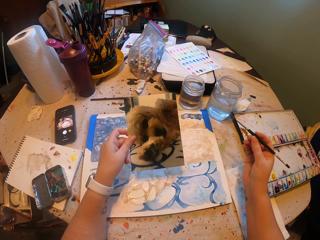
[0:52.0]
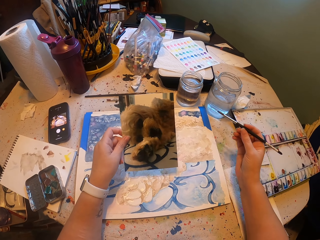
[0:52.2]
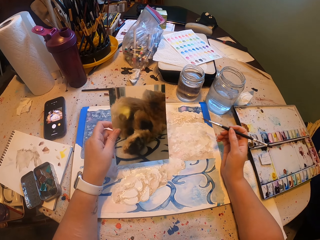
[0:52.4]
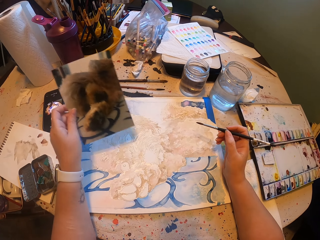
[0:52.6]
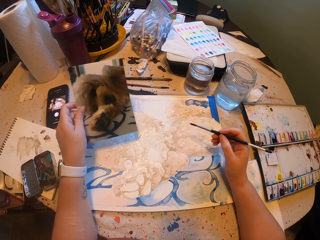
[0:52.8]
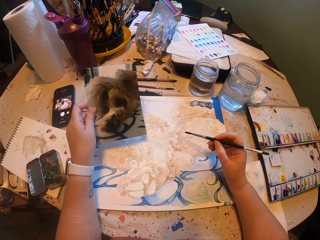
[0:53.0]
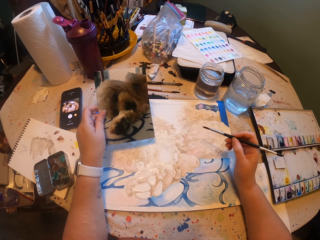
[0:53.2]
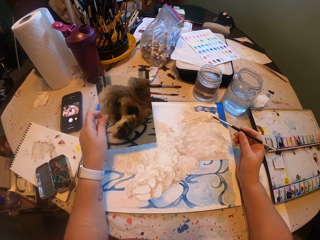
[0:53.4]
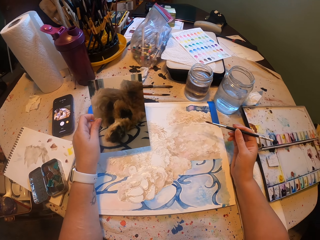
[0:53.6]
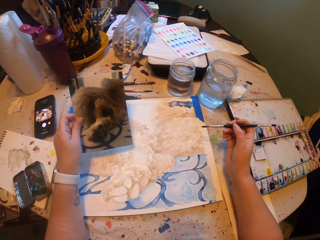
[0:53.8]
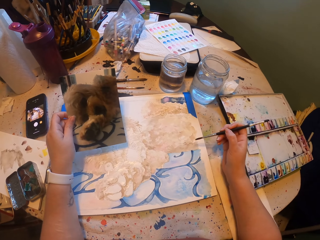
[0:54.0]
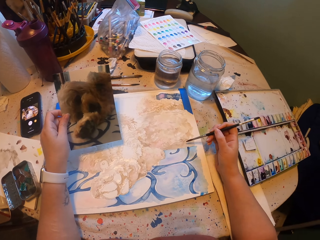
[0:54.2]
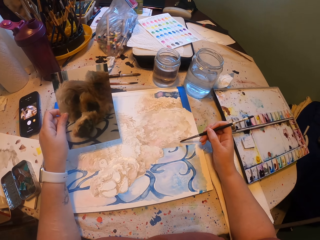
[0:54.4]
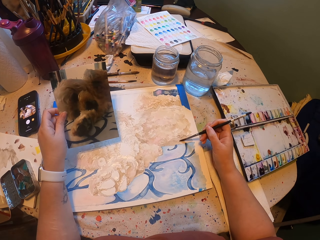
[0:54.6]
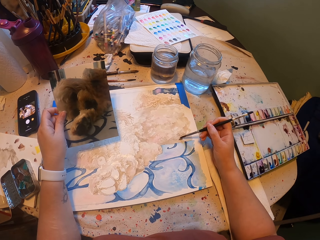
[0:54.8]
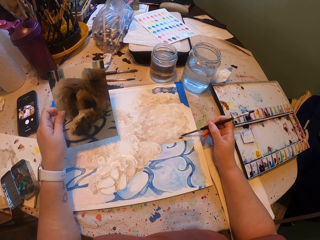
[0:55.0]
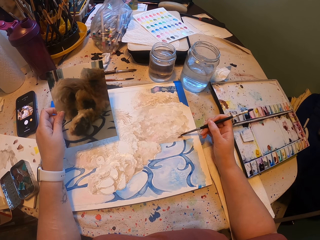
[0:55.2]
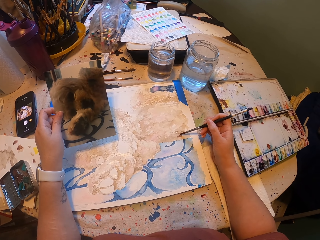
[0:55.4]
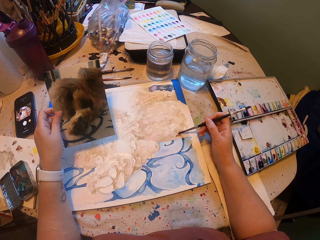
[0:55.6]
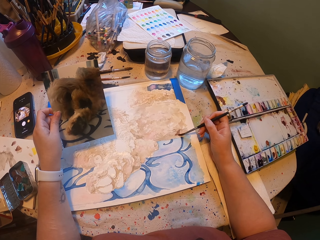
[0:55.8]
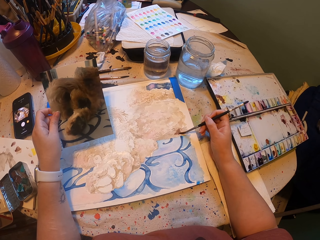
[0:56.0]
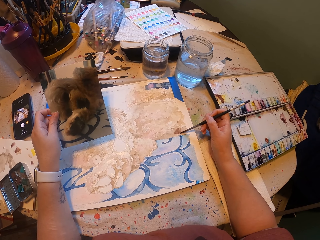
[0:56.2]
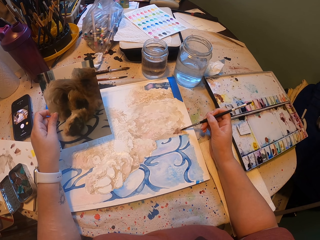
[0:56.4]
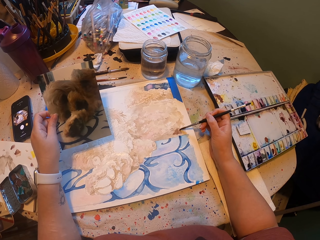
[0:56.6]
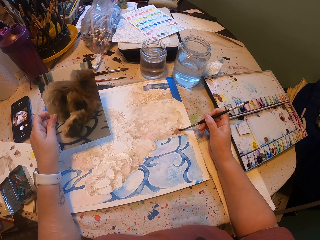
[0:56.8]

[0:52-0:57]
The camera wearer looks at the photograph. They hold the photograph. They color a drawing and draw the portrait.

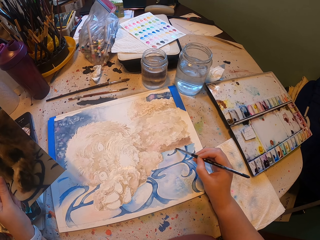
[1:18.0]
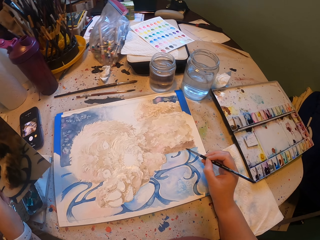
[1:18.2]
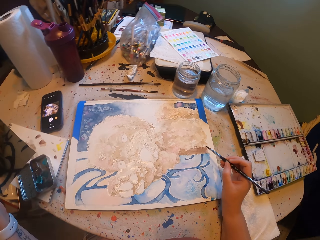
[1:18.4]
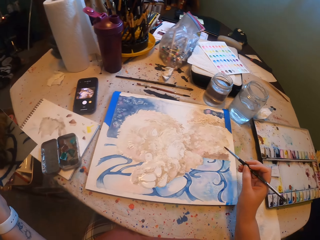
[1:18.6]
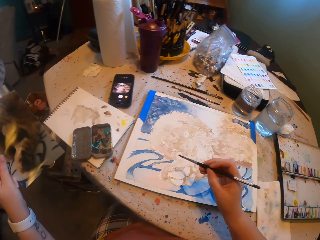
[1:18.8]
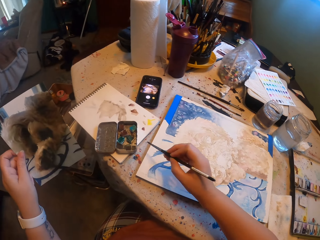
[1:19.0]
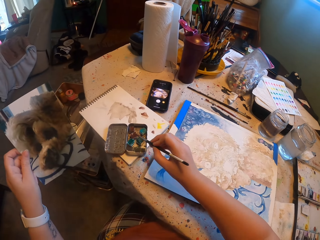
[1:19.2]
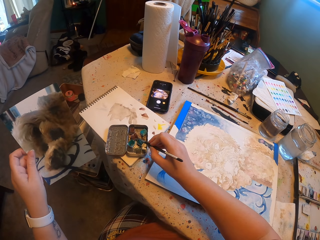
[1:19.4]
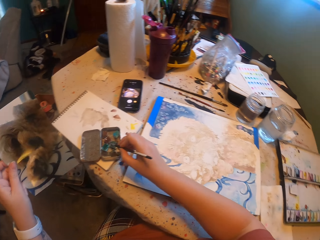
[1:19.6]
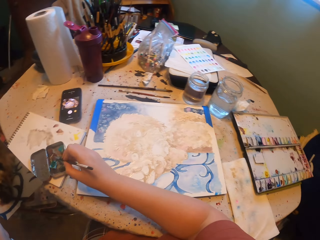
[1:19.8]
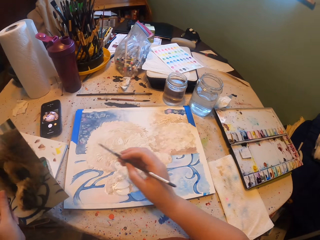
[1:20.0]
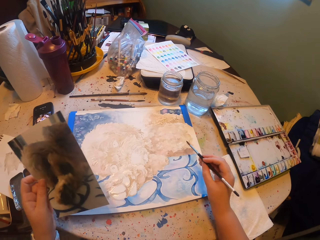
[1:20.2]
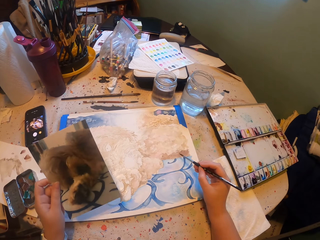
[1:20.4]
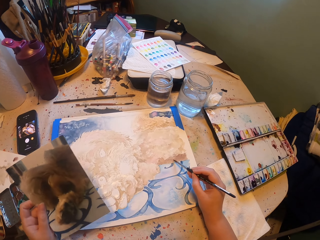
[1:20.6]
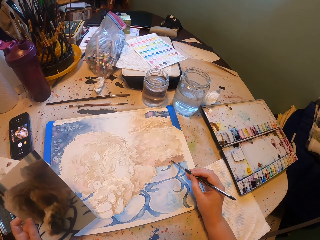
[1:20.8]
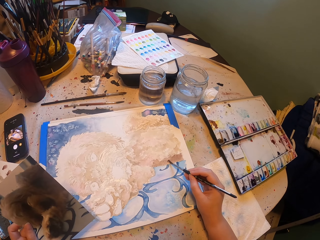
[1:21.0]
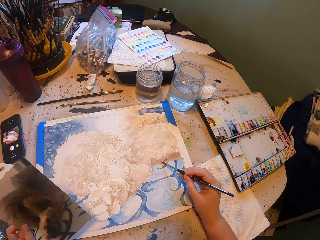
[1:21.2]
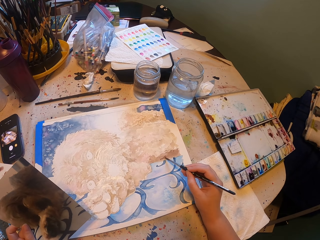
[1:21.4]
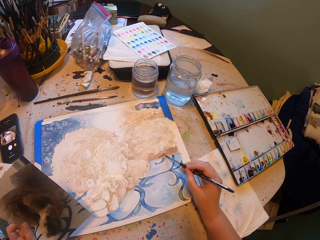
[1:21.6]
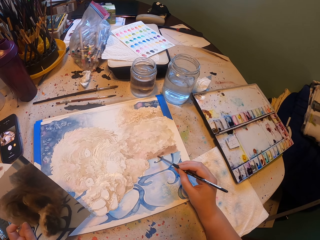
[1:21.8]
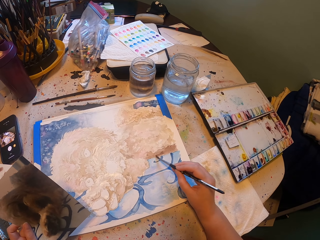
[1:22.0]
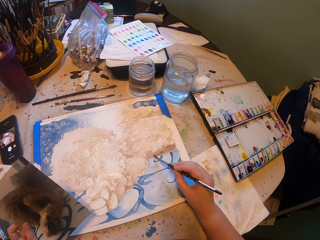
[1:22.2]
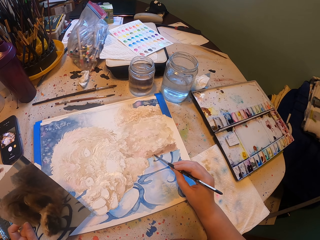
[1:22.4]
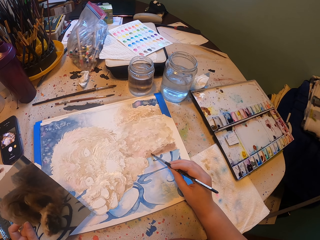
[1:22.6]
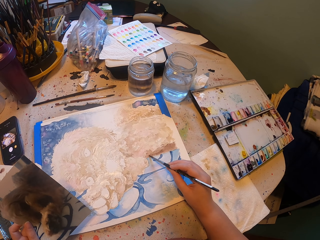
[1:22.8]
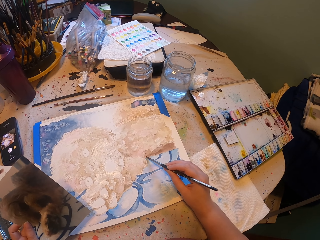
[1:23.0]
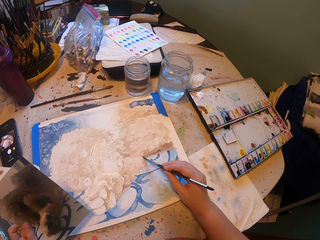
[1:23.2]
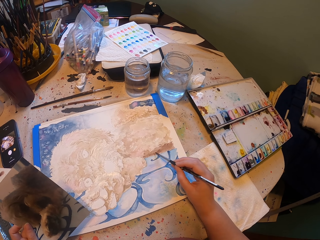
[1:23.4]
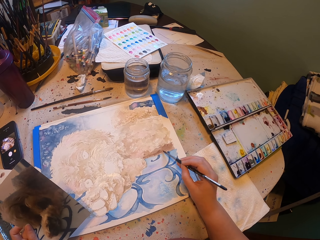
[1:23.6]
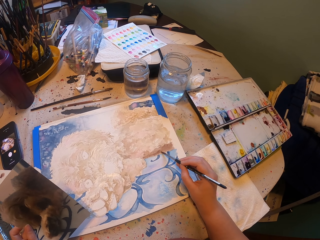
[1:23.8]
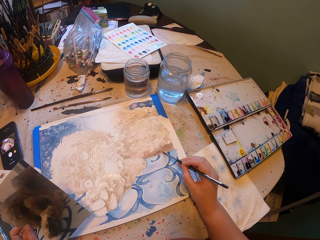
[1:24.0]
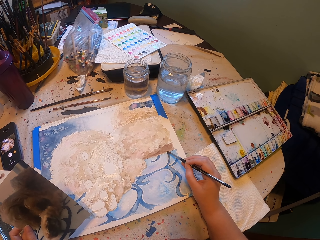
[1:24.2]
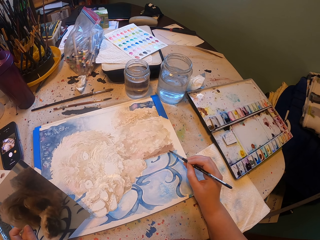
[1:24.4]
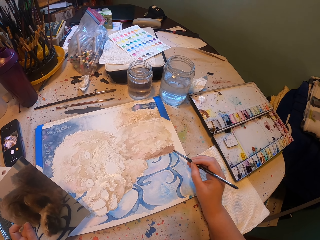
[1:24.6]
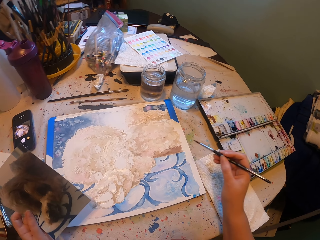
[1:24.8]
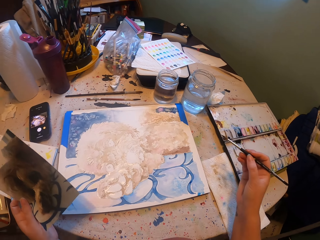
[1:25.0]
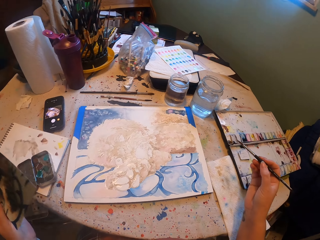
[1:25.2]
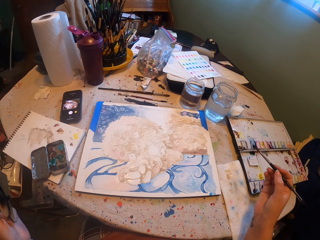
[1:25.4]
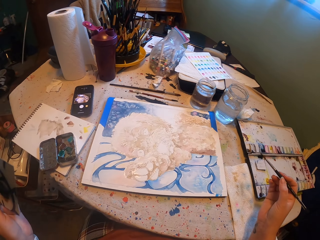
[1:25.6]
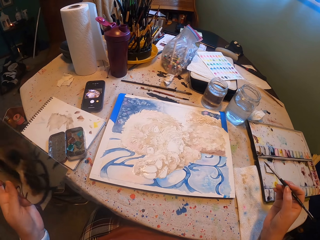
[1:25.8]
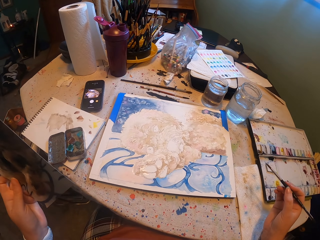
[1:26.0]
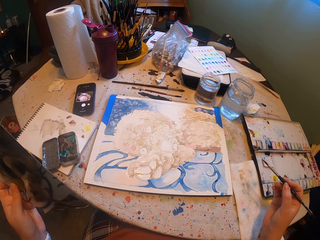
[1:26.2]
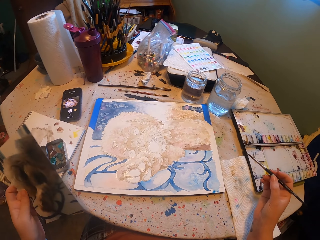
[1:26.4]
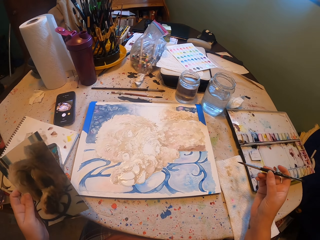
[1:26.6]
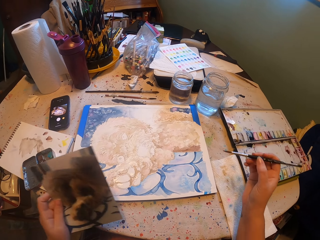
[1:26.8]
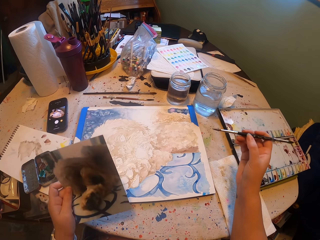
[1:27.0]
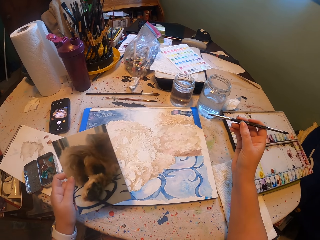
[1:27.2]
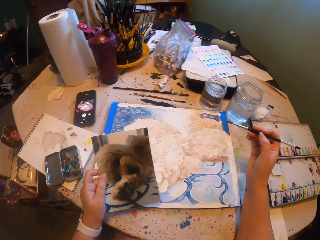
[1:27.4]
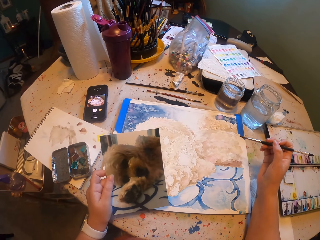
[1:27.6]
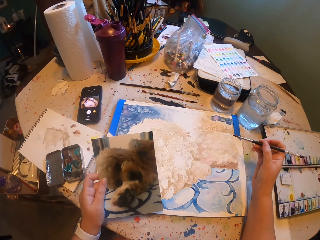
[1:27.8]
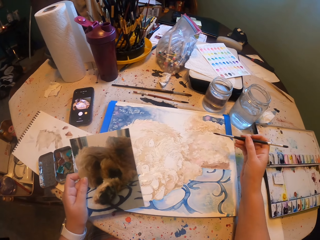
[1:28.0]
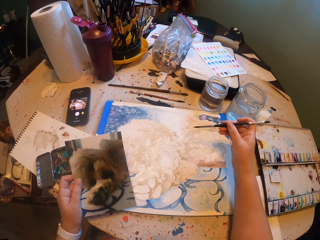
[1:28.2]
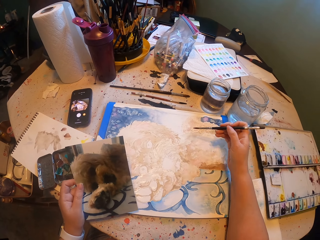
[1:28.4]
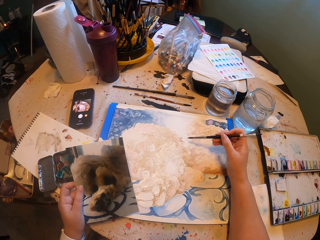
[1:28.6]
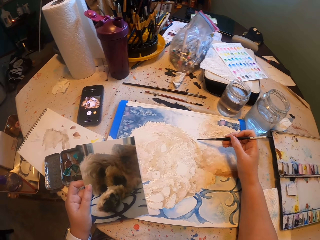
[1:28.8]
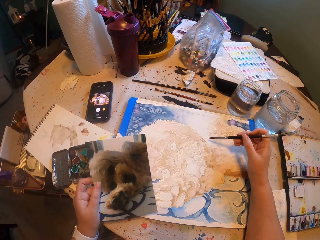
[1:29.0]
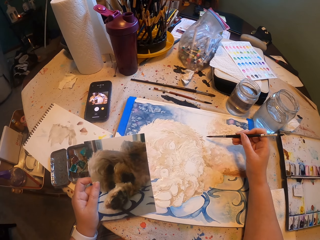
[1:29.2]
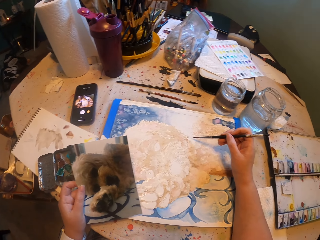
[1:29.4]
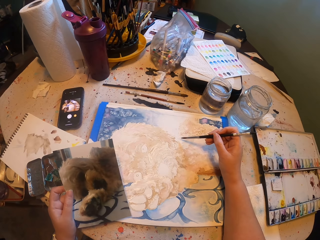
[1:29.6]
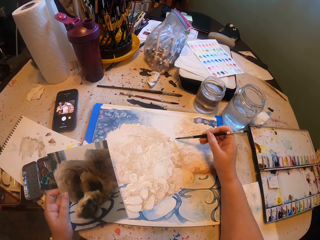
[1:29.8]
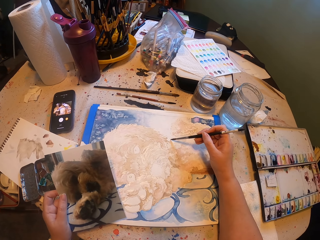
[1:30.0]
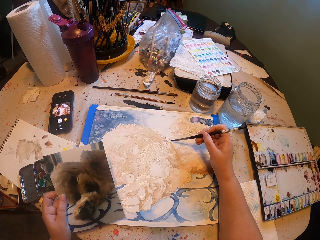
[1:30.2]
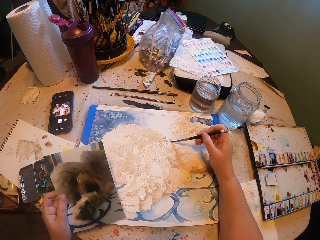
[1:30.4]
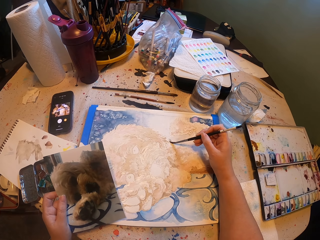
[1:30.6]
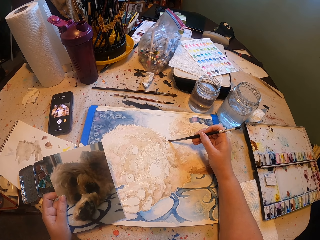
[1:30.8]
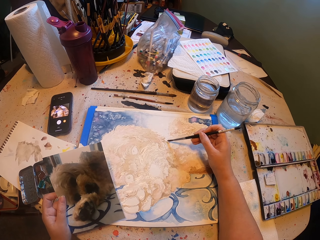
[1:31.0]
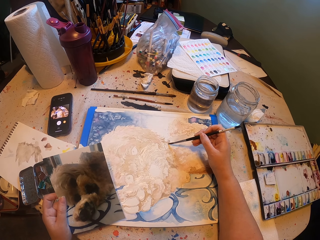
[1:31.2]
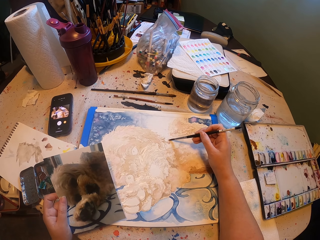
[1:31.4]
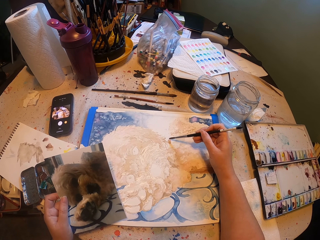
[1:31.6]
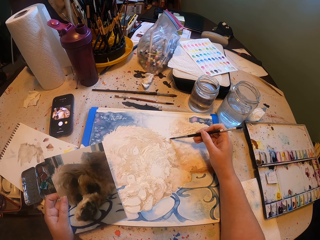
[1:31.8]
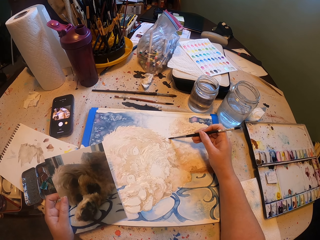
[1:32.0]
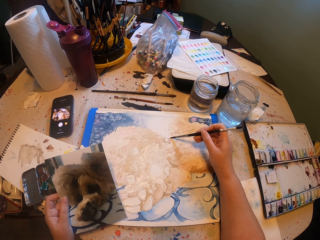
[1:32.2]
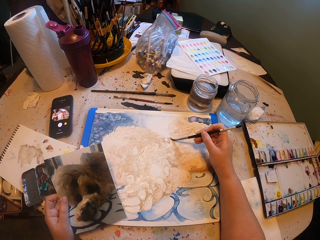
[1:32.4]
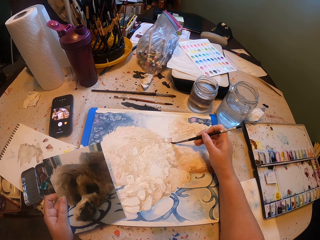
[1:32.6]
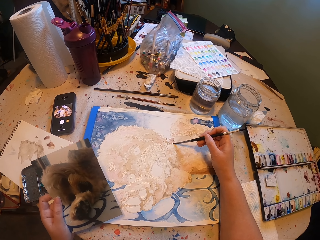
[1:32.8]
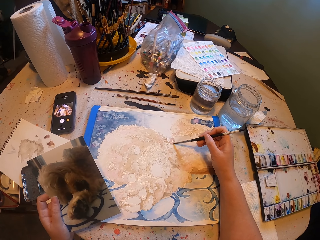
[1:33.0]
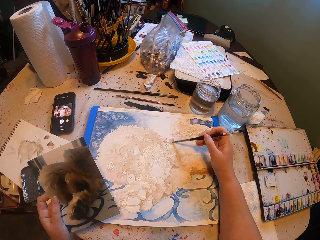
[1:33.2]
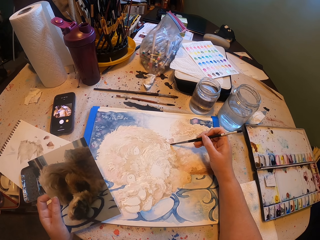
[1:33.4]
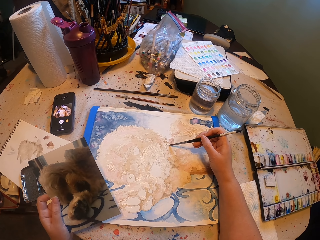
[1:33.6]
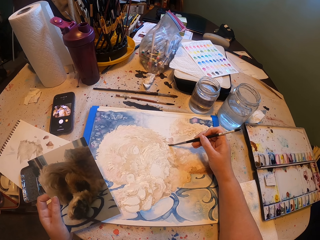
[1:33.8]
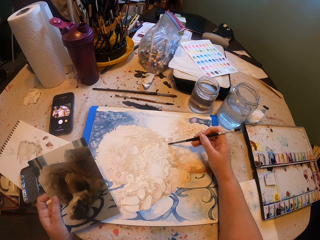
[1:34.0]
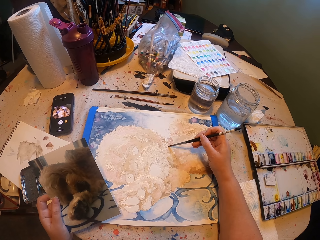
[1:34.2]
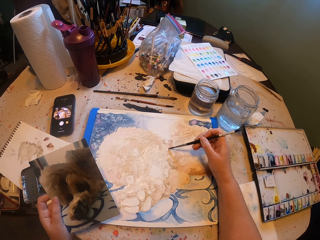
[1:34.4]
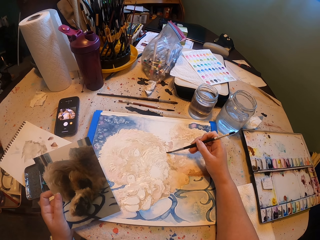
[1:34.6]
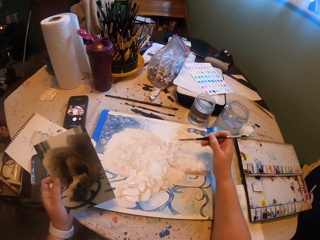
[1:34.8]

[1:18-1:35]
The camera wearer dips the paintbrush in the paint and rubs the brush on color. They color the drawing and draw the portrait. They look at the portrait. They draw the portrait.
